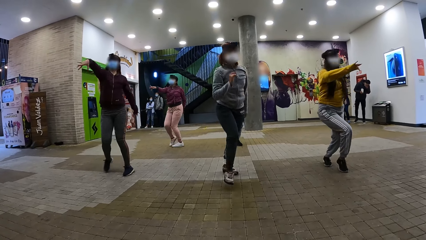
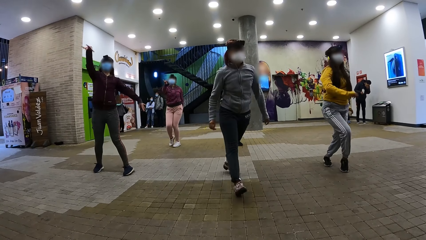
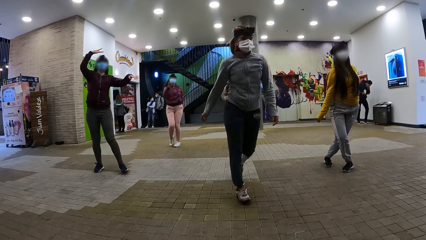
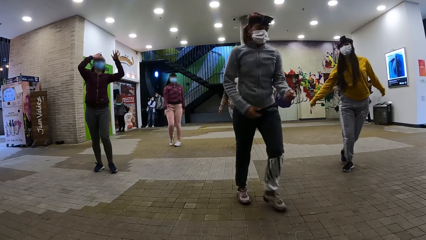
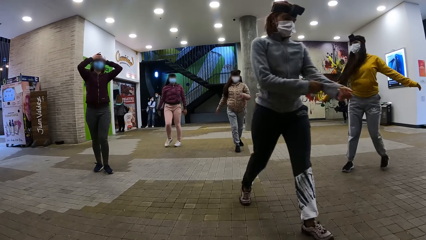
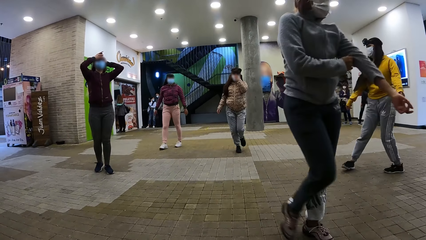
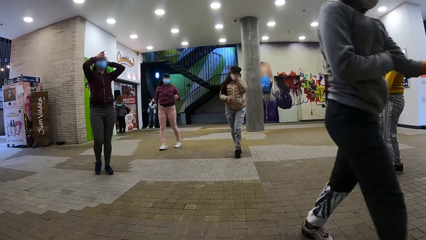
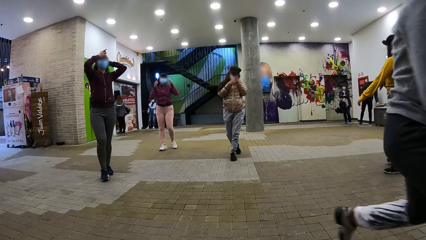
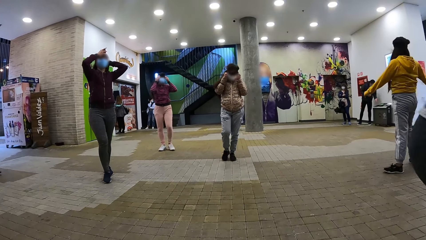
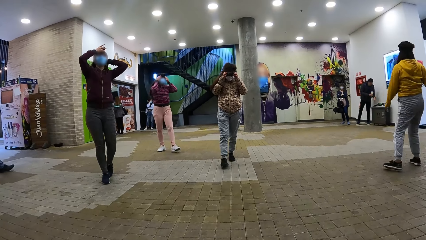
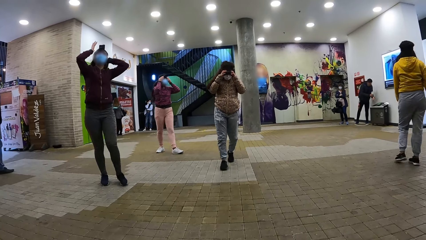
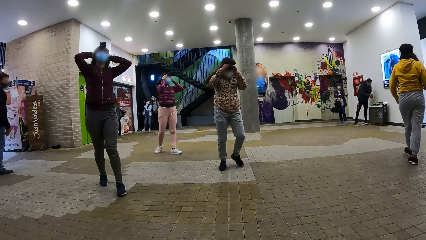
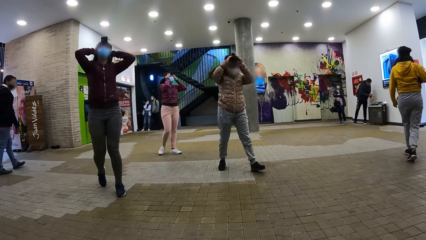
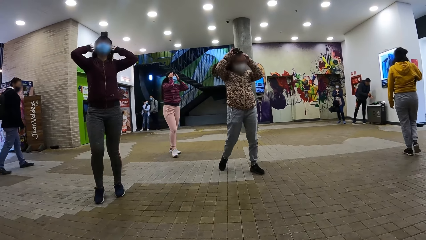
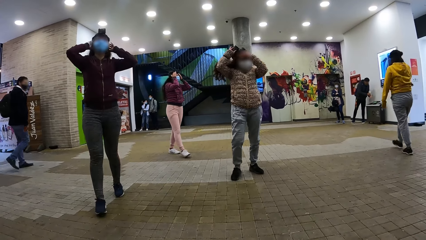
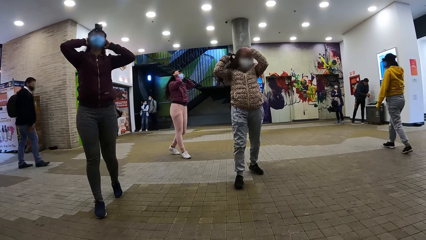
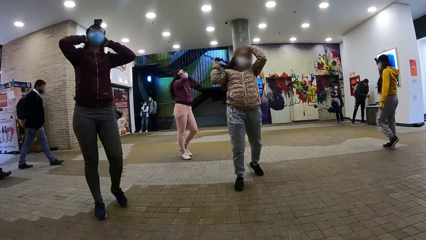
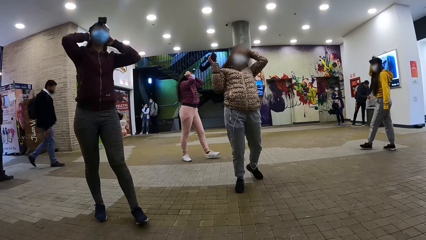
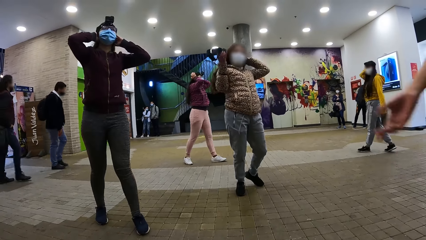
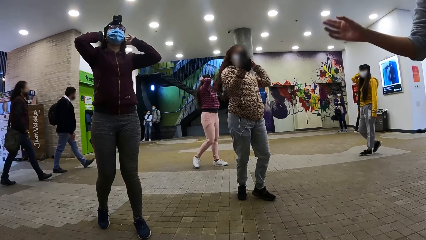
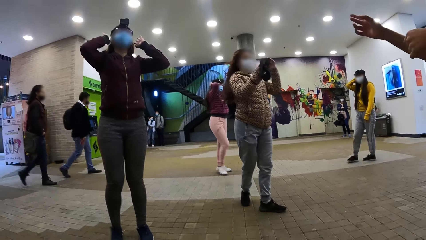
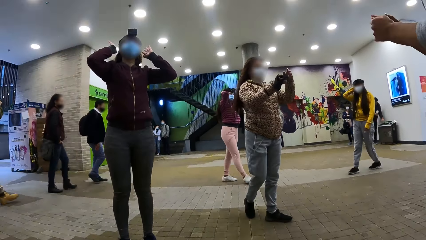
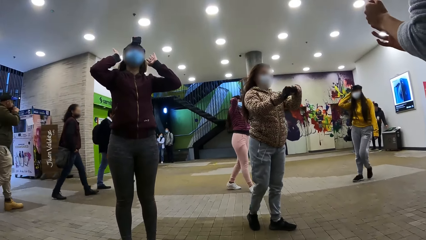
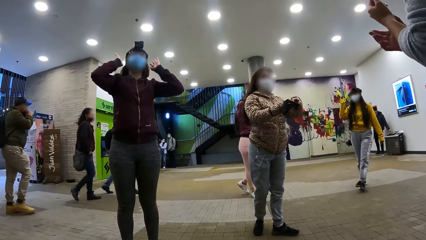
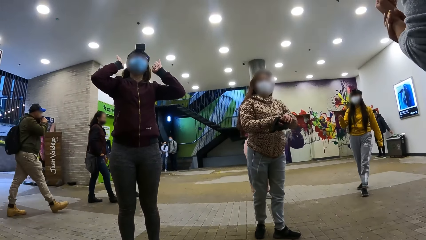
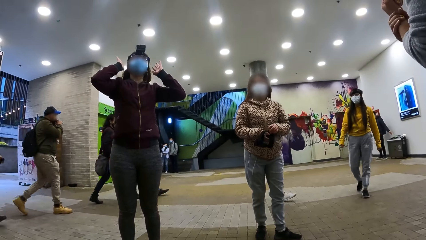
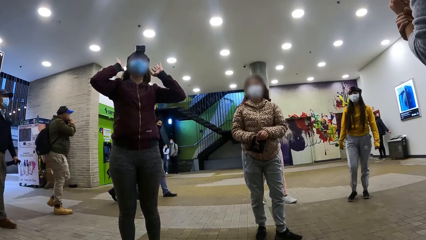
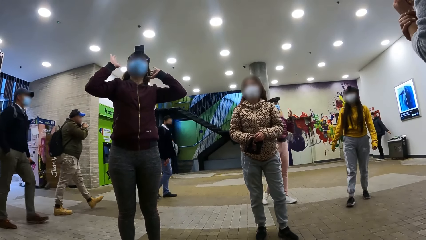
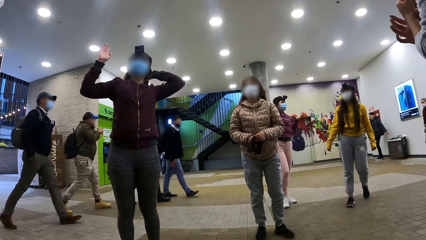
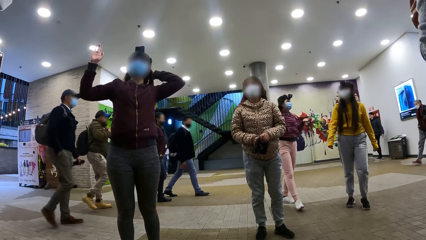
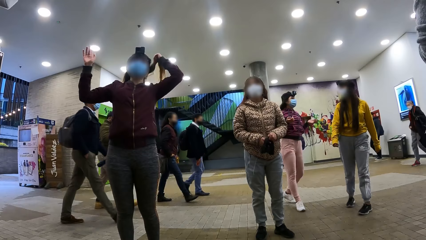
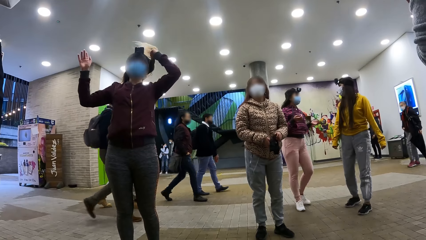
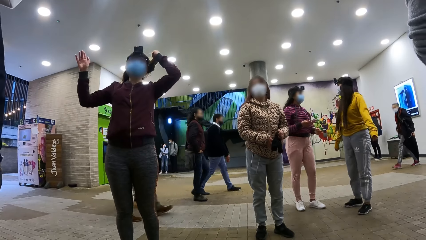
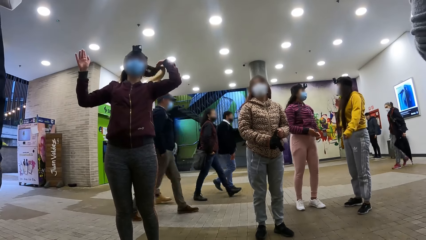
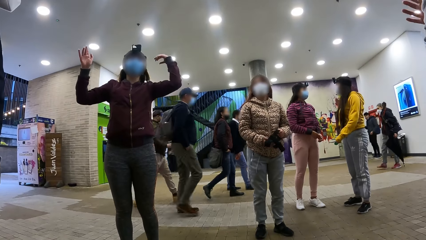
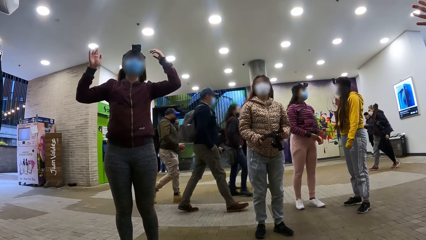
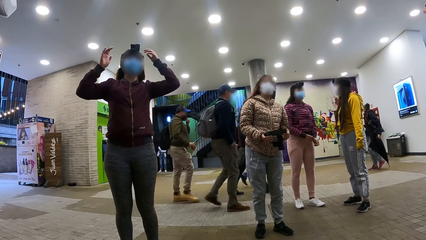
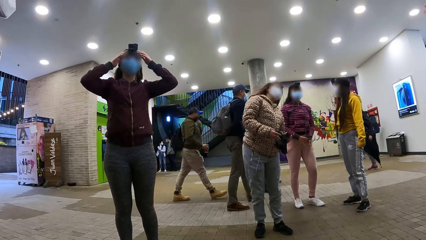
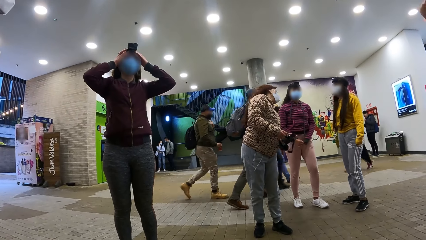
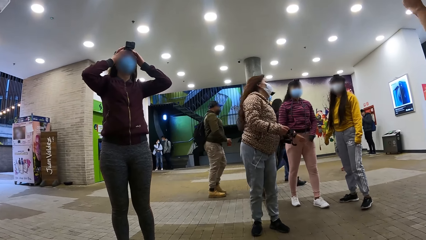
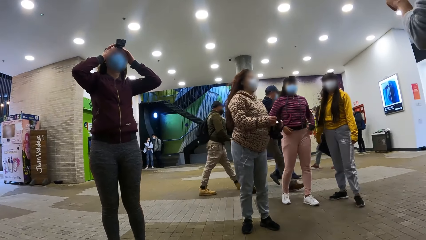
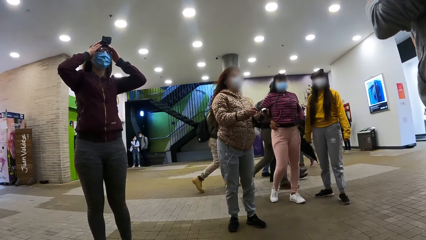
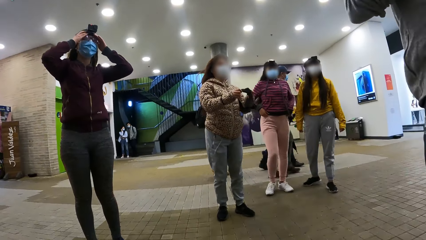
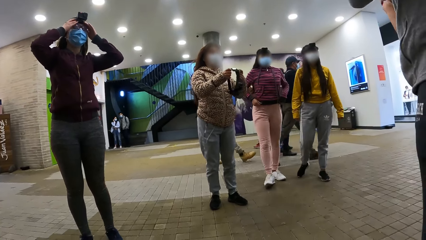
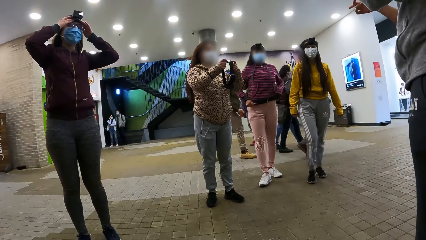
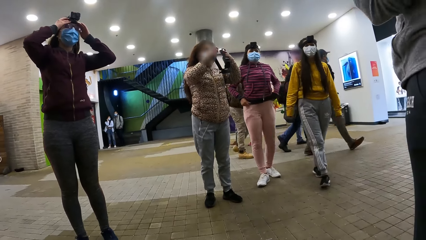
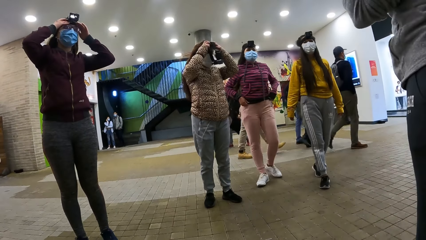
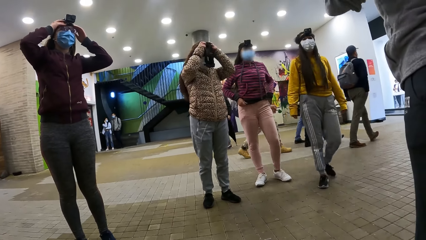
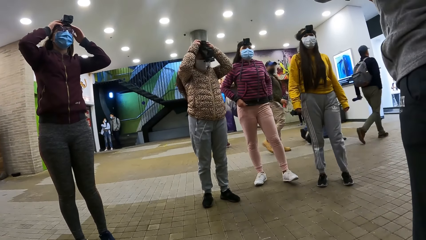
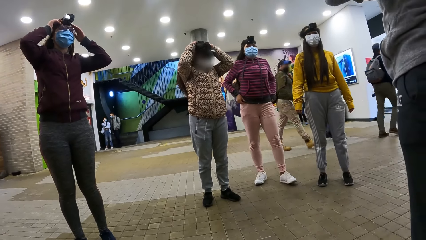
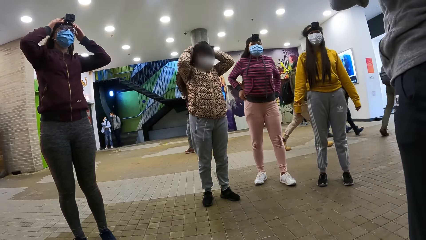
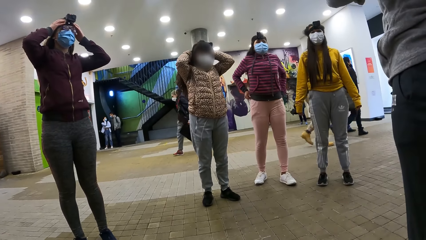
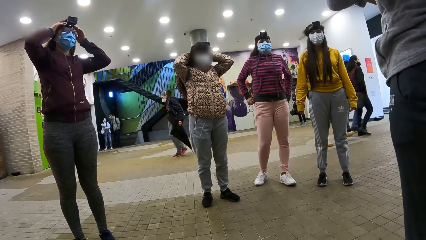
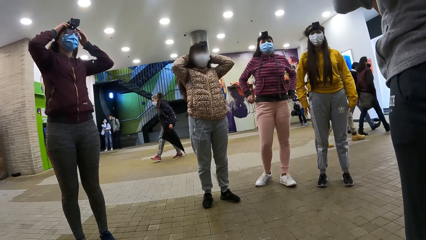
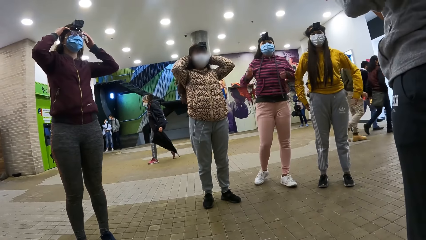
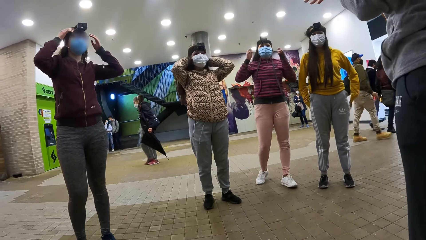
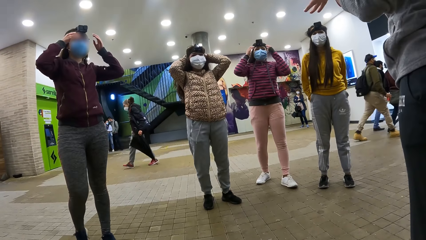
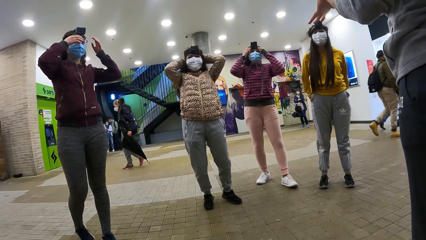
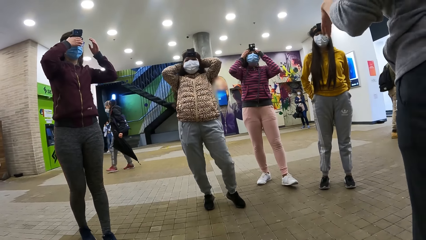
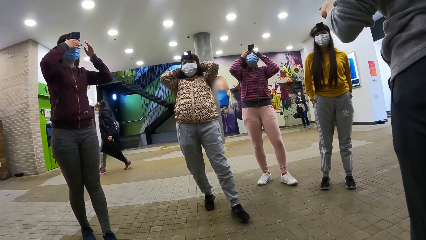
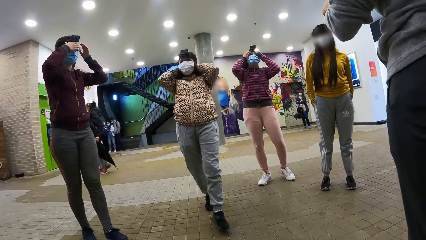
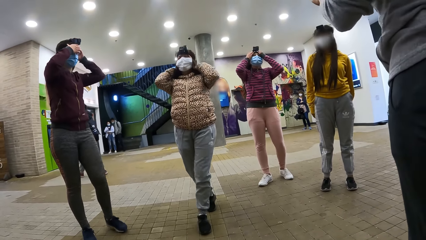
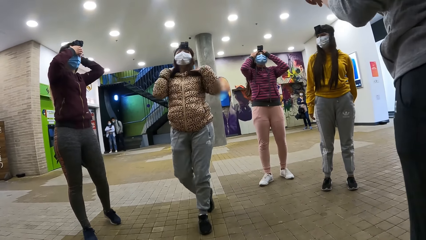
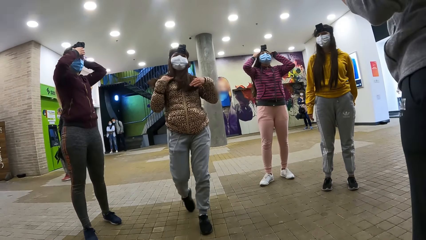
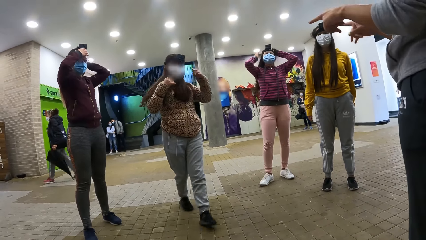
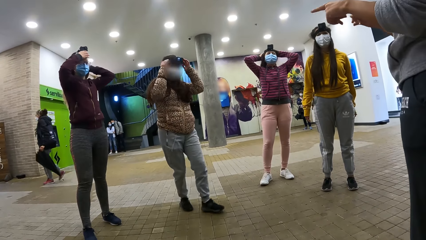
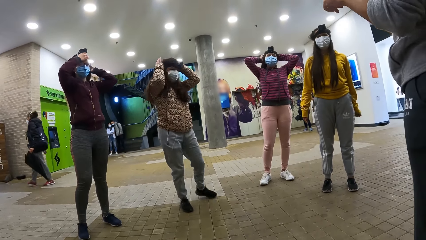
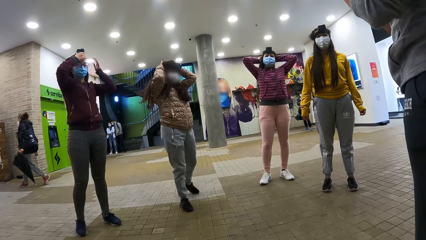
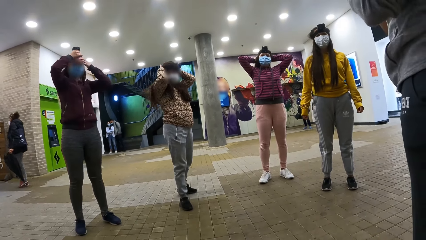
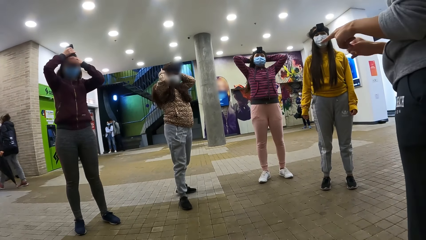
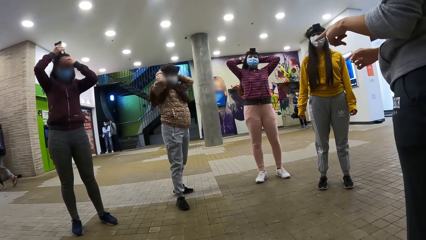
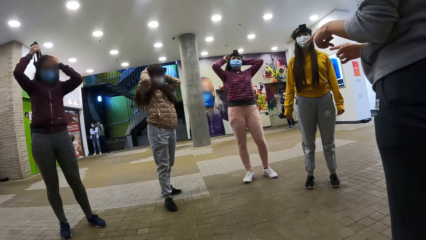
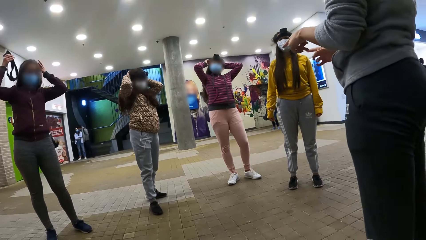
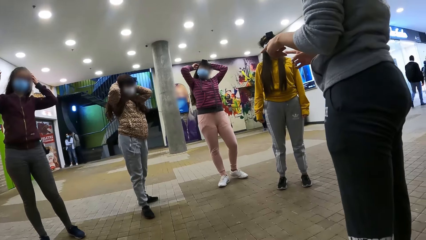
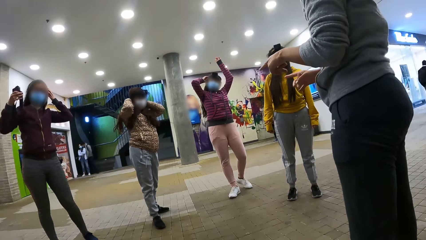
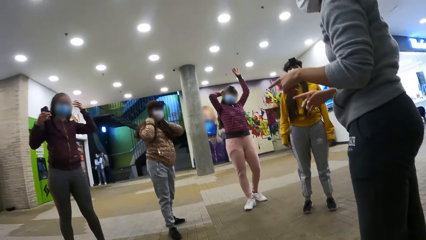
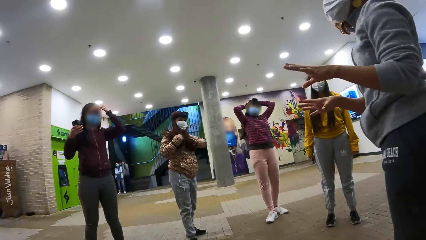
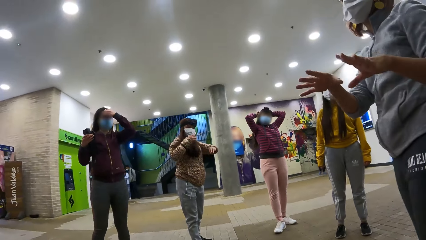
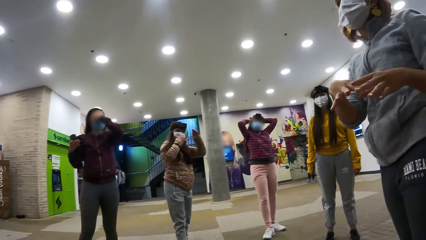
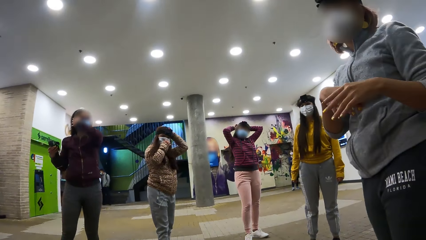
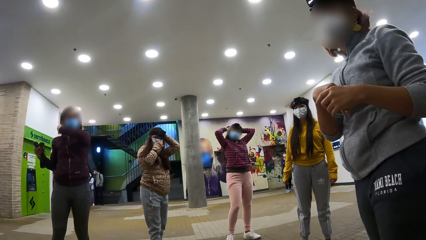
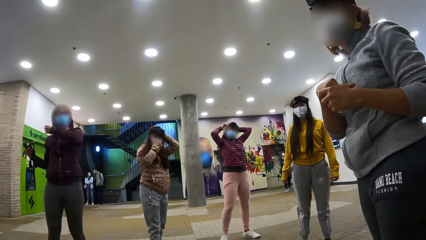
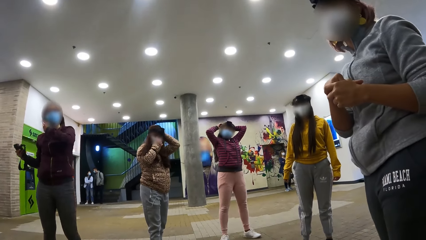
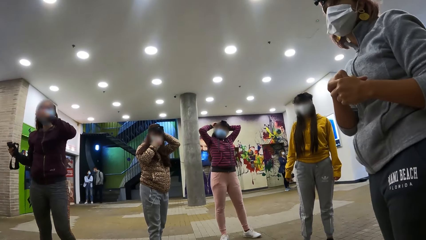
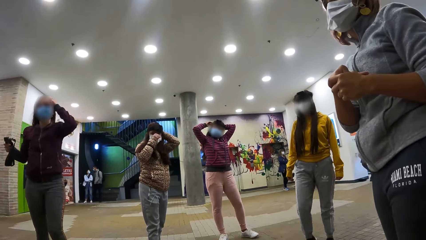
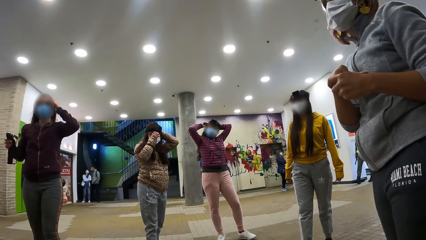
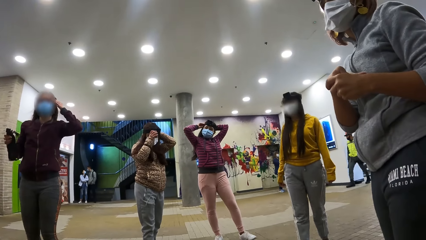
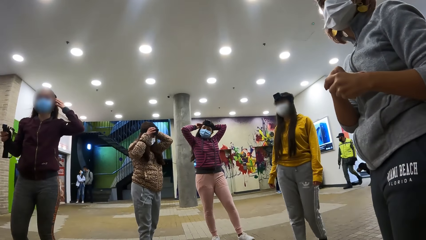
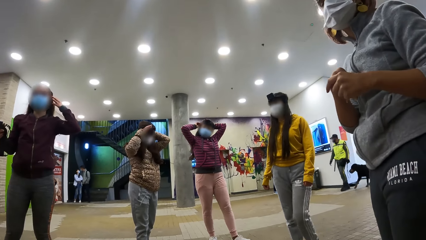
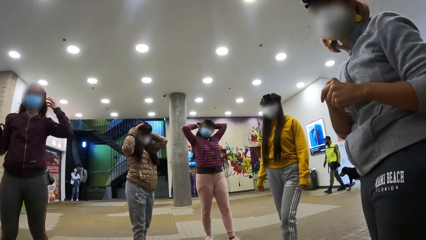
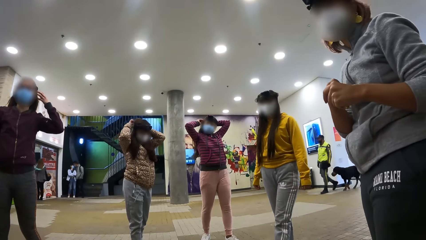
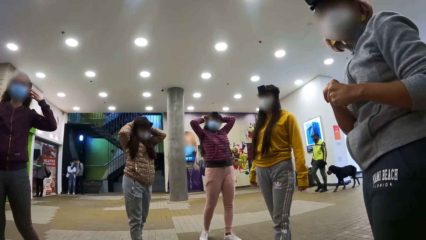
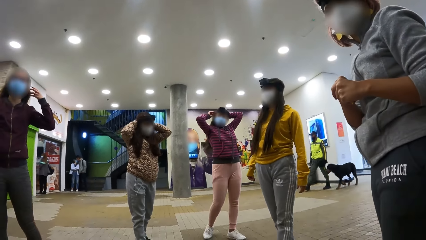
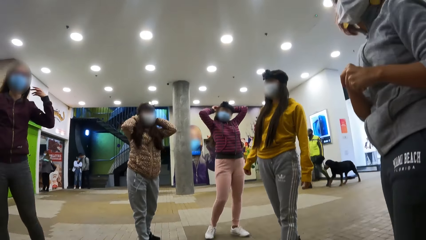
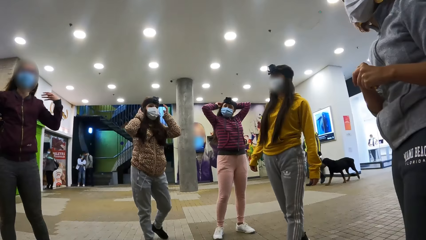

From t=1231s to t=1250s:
The camera wearer stares at the people. A person adjusts the camera. Another person wears the camera on the head. Another person adjusts the camera. The first person removes the camera. The camera wearer converses with another person. A woman interacts with the camera wearer.
